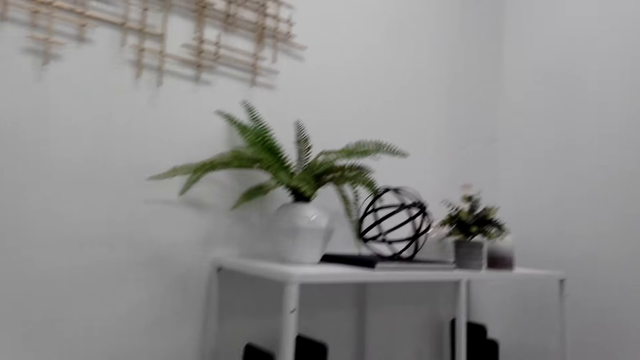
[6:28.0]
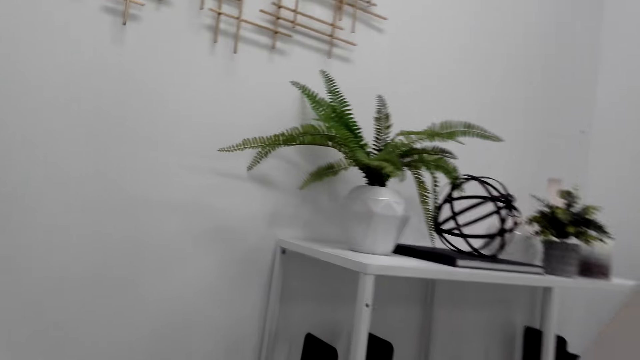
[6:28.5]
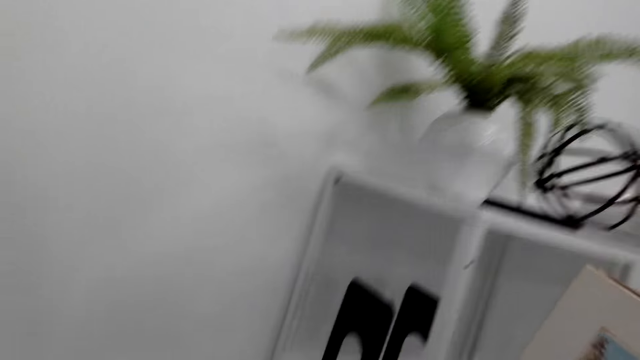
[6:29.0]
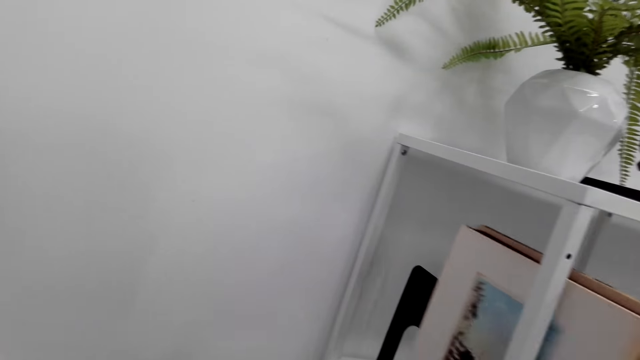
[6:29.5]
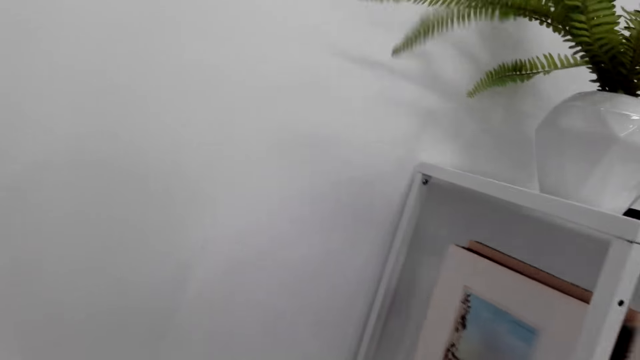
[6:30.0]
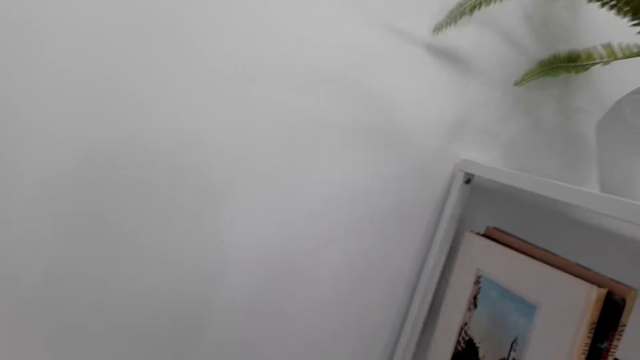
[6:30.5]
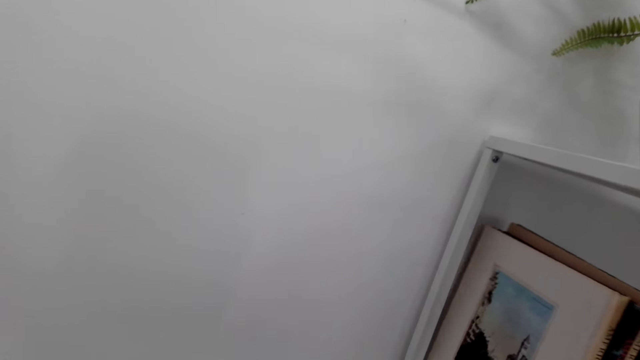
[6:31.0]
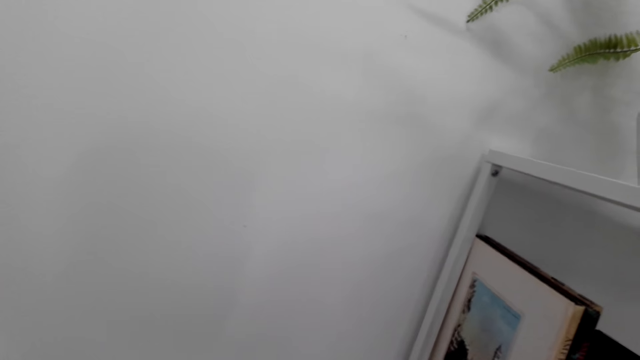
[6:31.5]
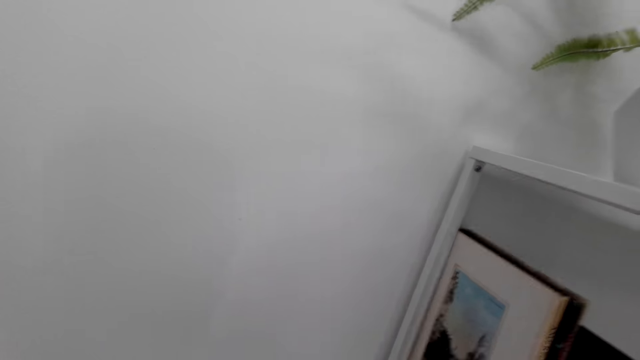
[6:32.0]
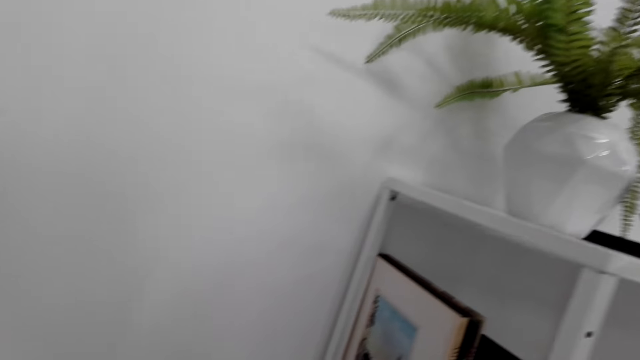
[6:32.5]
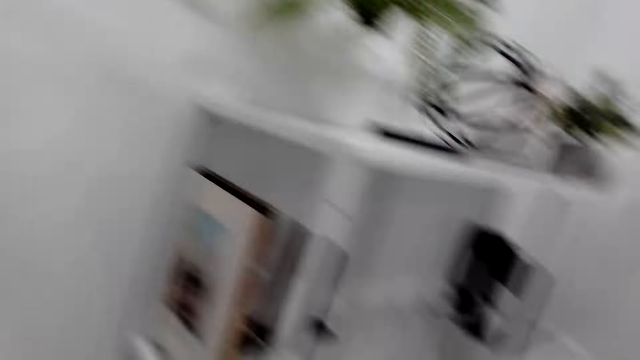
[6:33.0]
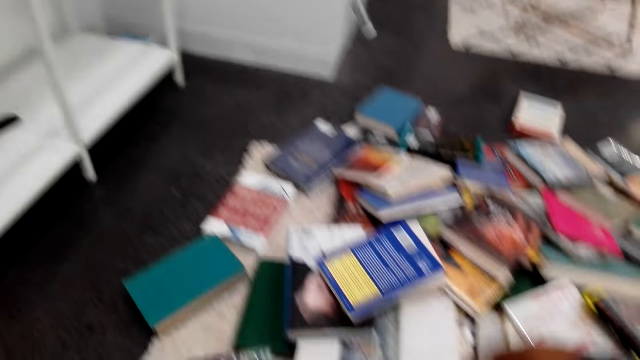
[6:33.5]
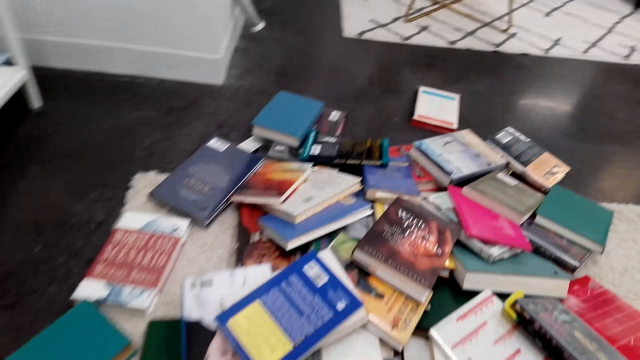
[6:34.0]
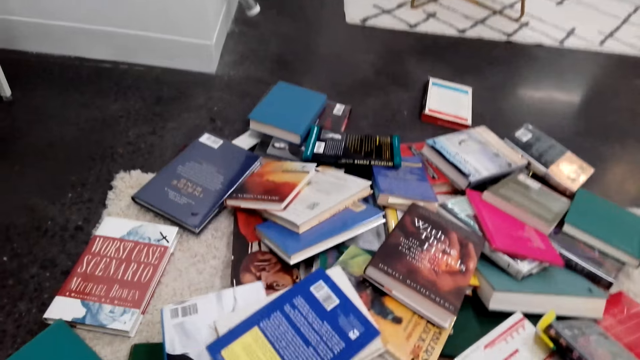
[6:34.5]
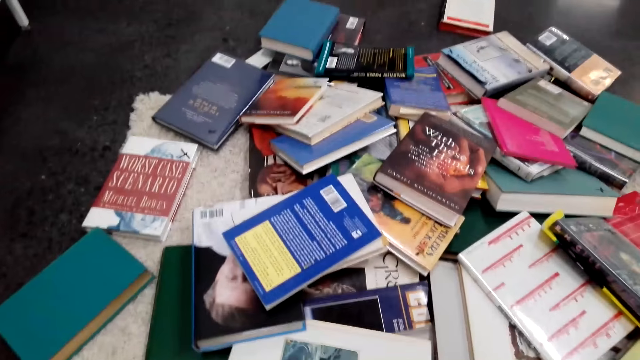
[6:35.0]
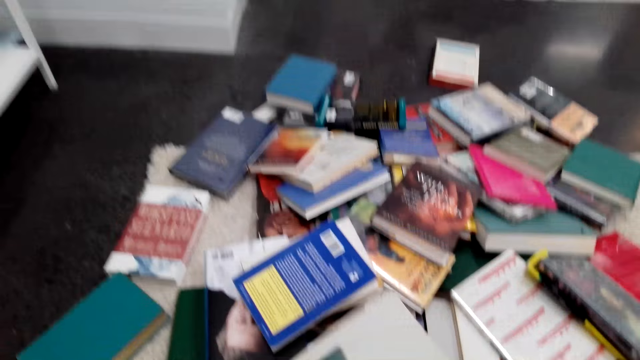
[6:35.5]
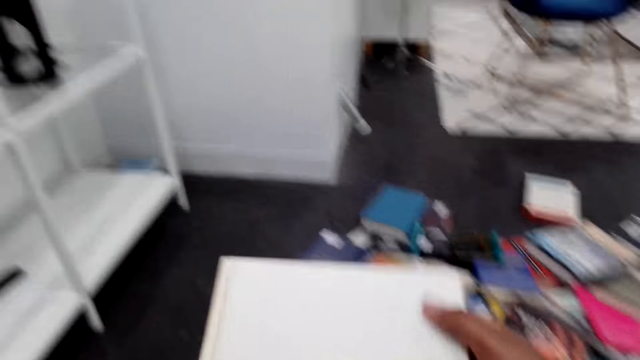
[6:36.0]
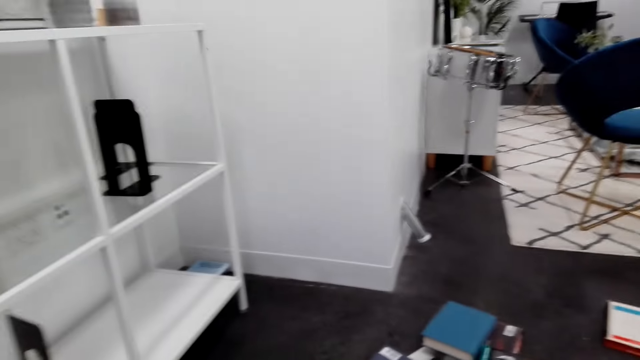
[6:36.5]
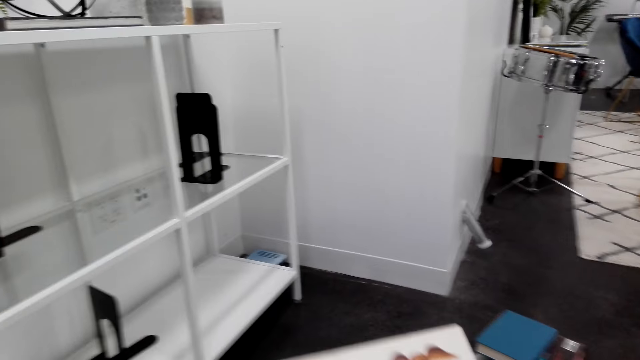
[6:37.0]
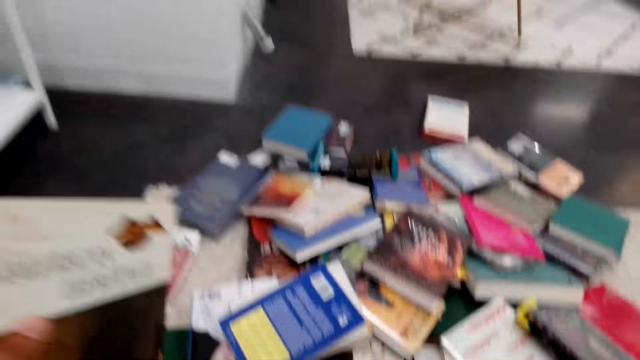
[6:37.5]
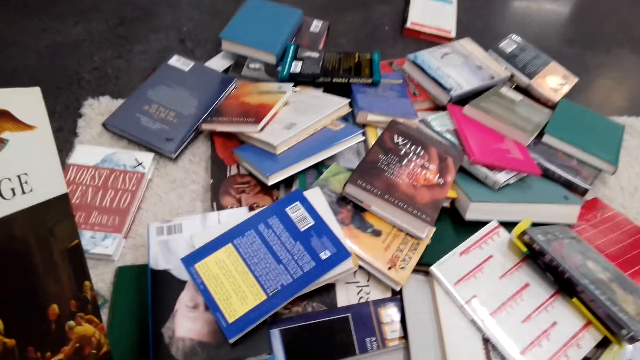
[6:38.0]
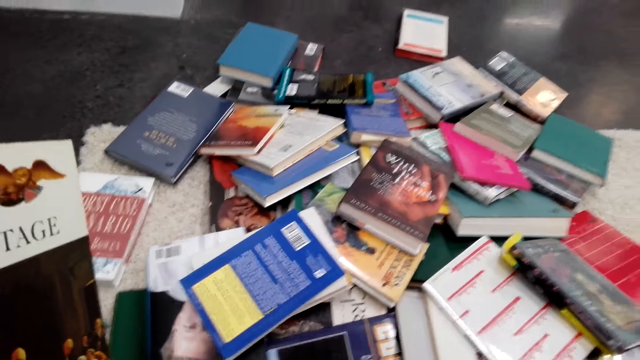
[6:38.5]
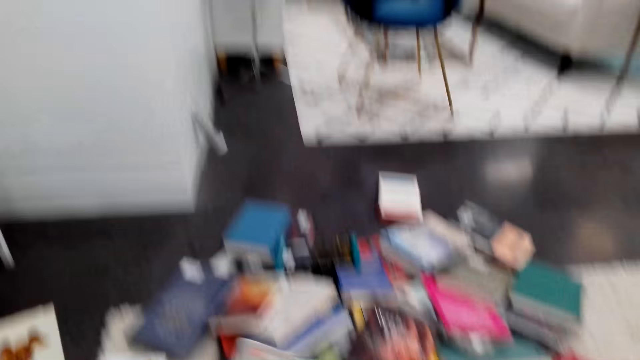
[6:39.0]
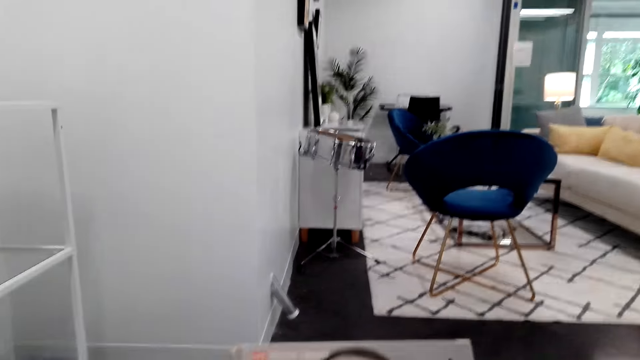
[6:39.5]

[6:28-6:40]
The camera wearer moves to the shelf. They arrange books on the bookshelf. They pick books. They look down and turn. They pick up a book. They hold the book. They look through the books on the floor. They stare at the book.

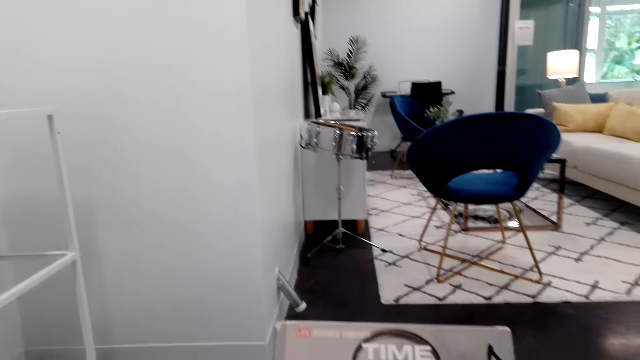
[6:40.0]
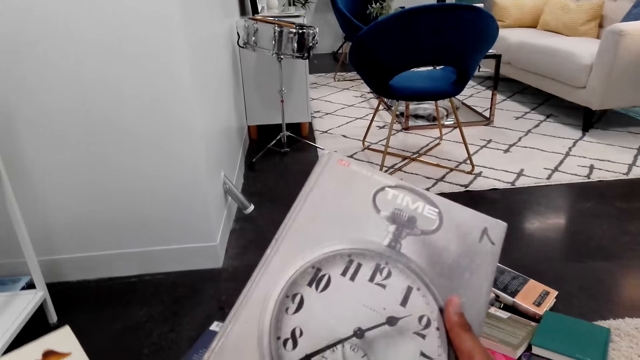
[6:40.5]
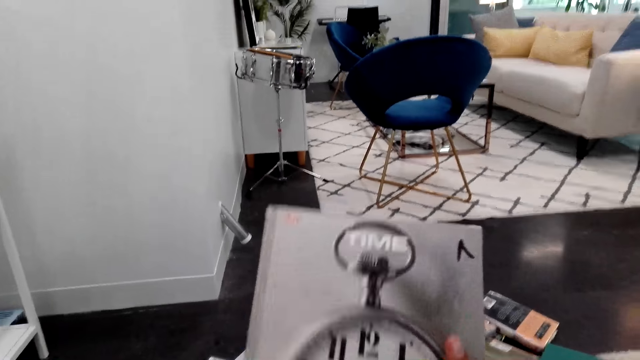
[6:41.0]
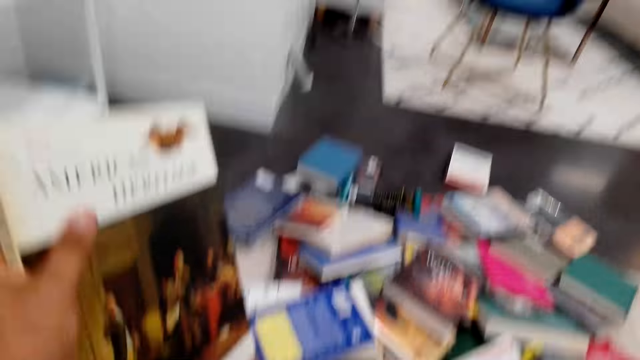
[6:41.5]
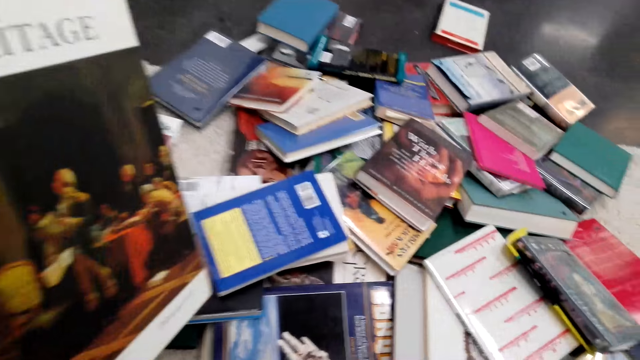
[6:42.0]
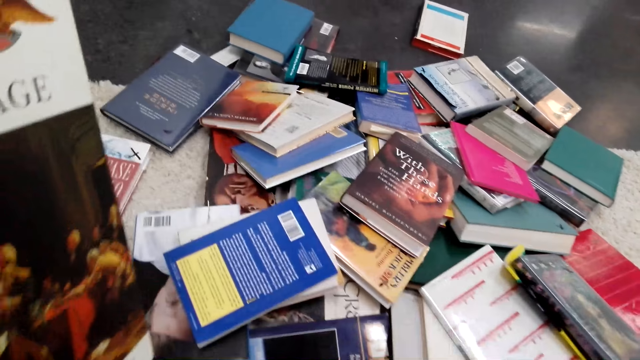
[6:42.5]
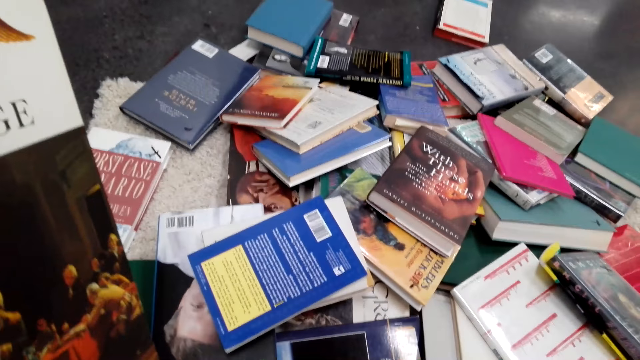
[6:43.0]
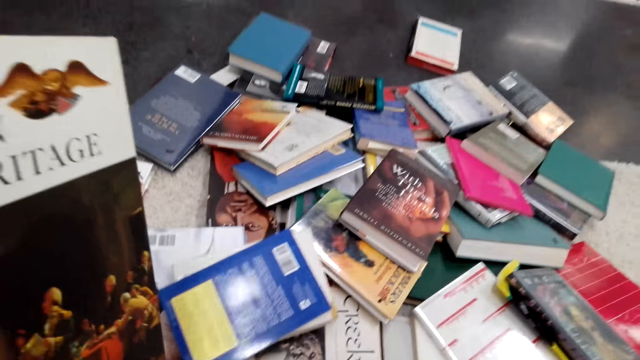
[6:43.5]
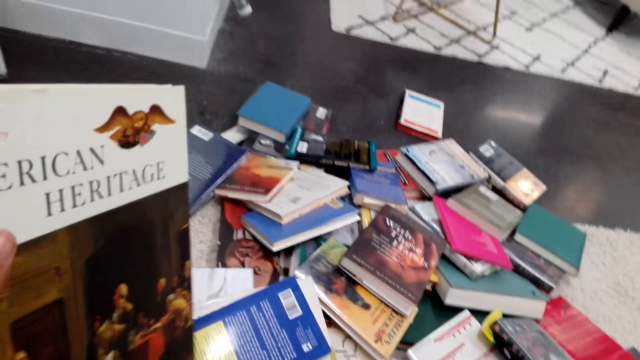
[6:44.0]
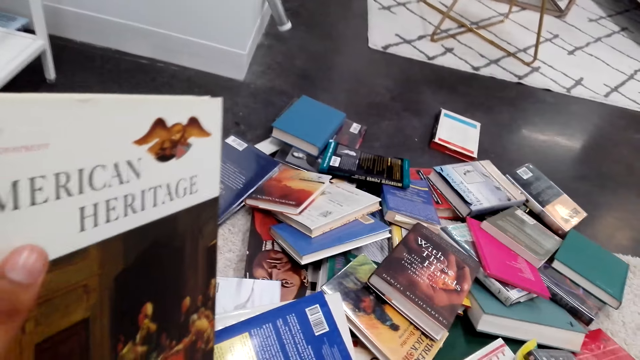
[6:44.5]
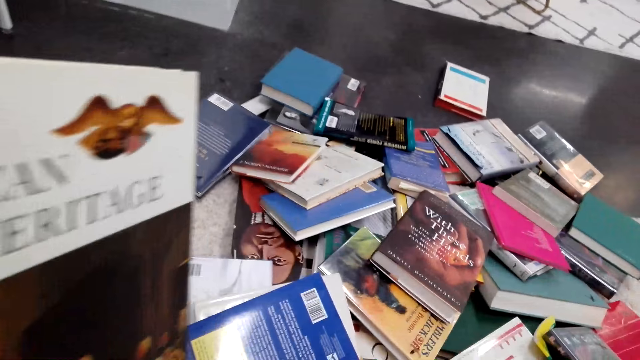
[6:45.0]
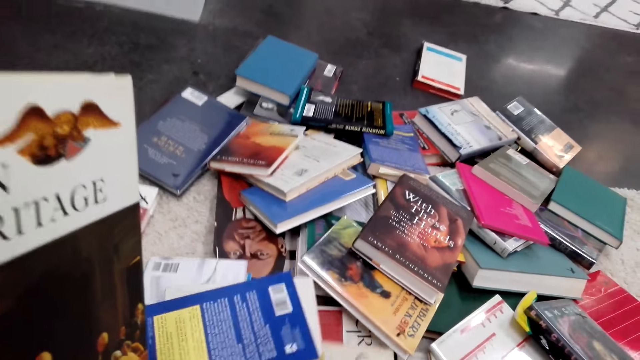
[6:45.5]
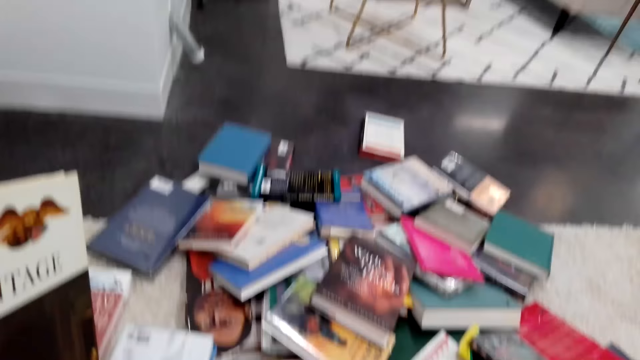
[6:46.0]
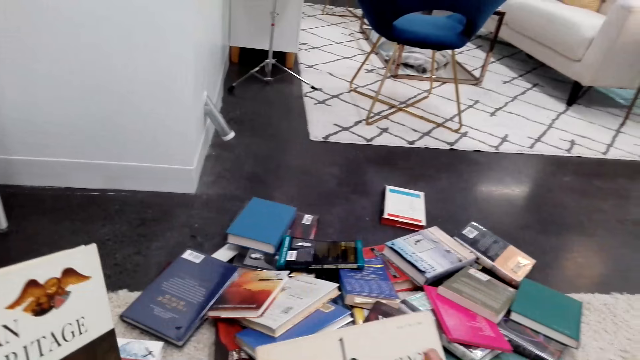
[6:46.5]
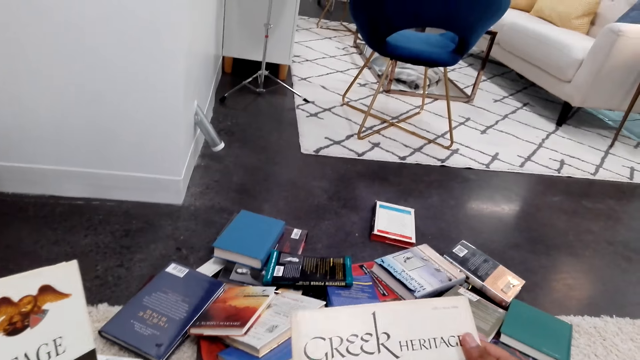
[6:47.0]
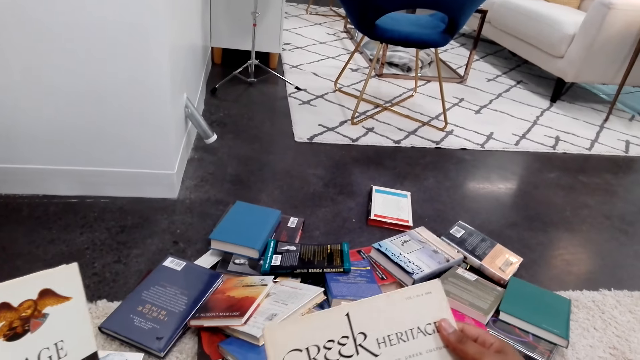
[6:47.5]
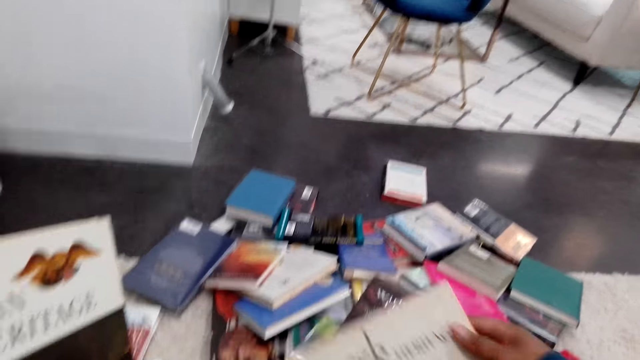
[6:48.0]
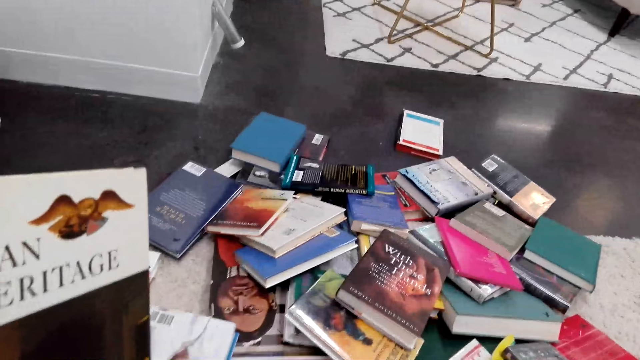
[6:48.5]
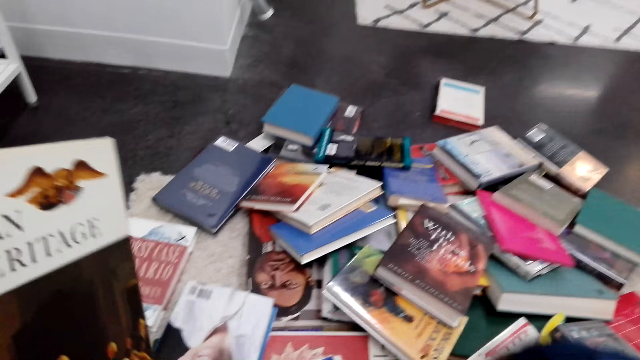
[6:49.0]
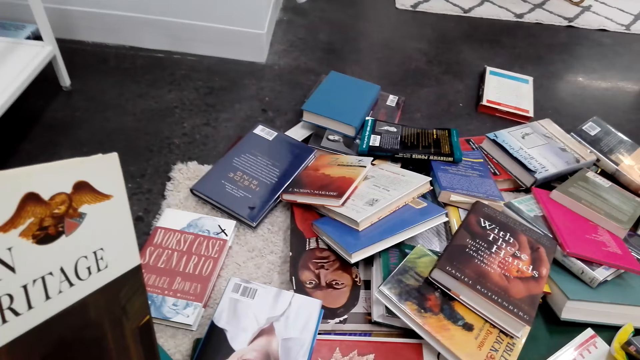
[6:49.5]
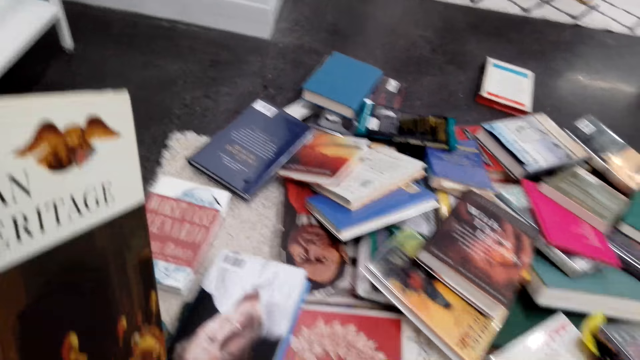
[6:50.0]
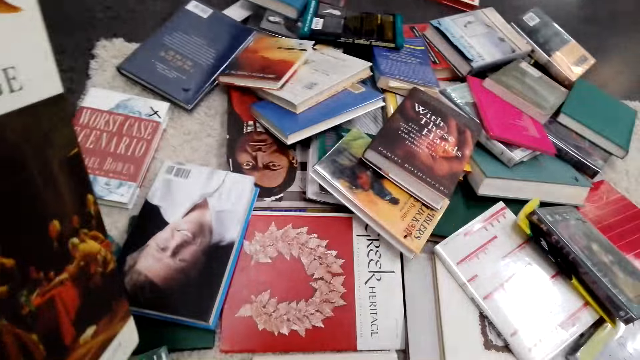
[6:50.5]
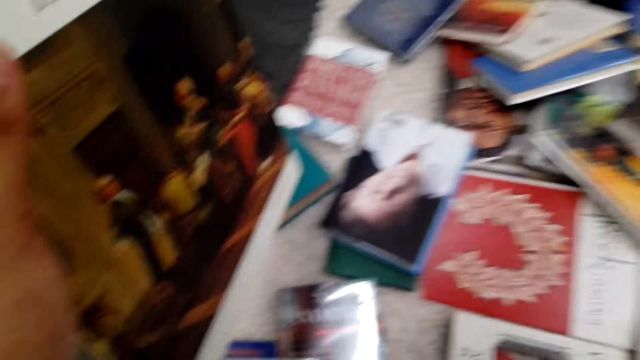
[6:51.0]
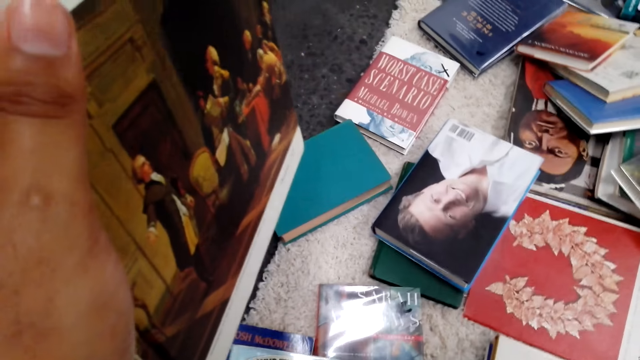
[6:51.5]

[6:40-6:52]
The camera wearer looks around. They stare at the book and move the book up. They move the right hand down. They pick up another book. They stare at the book. They move the book down.
